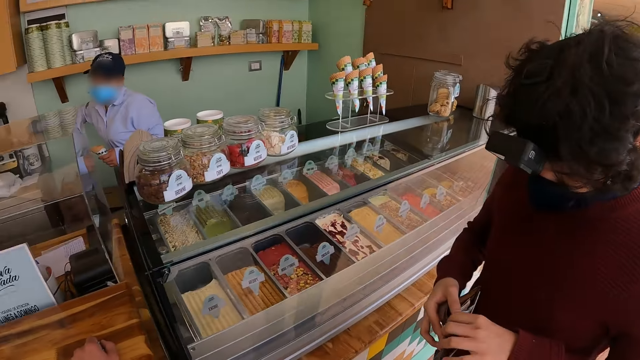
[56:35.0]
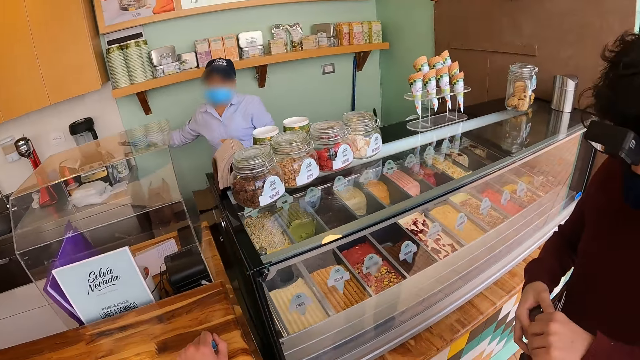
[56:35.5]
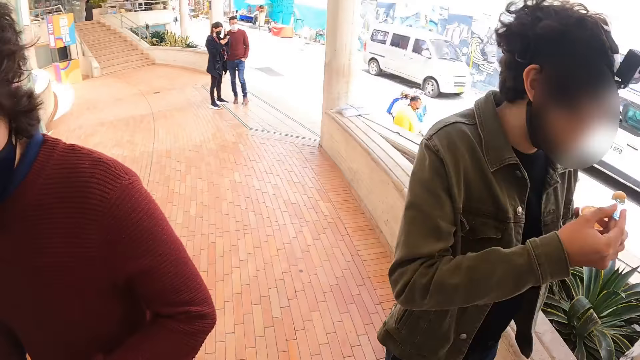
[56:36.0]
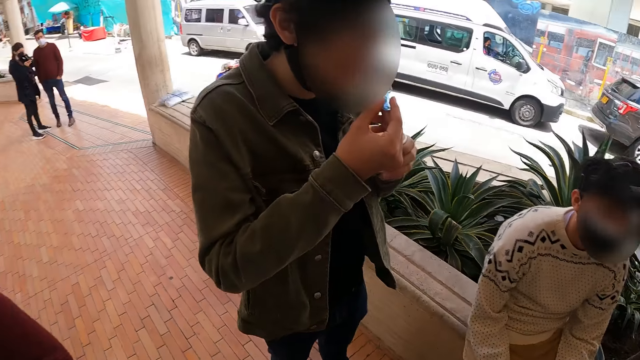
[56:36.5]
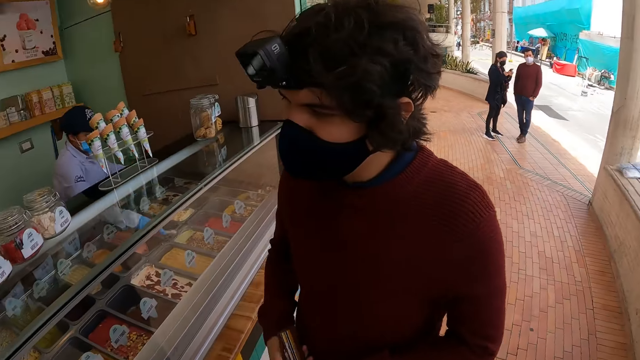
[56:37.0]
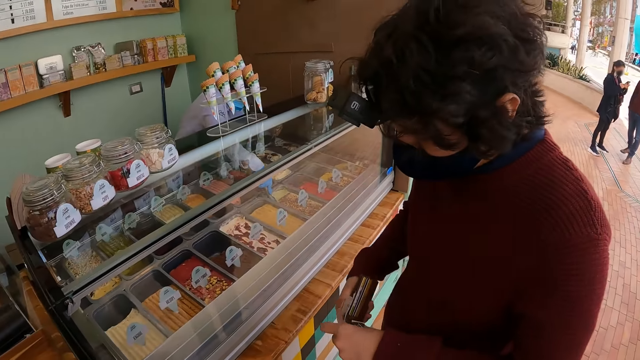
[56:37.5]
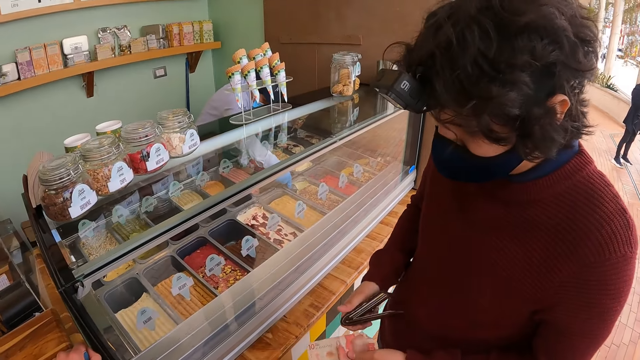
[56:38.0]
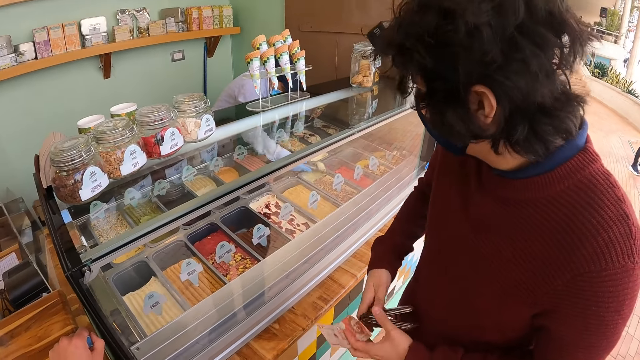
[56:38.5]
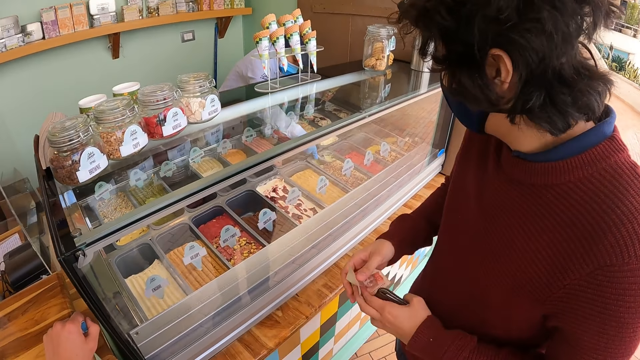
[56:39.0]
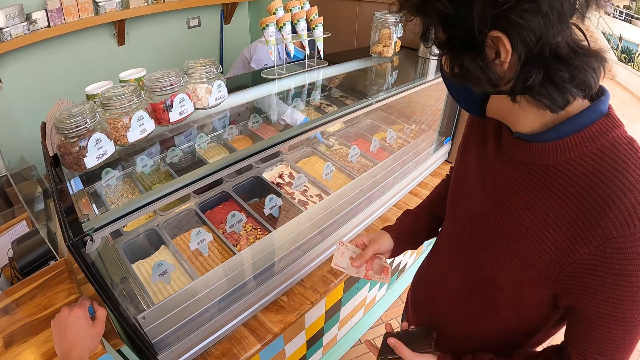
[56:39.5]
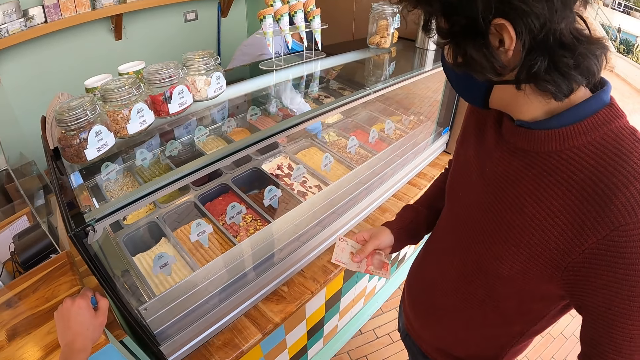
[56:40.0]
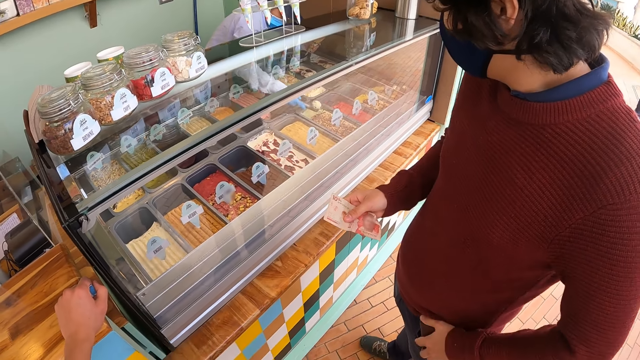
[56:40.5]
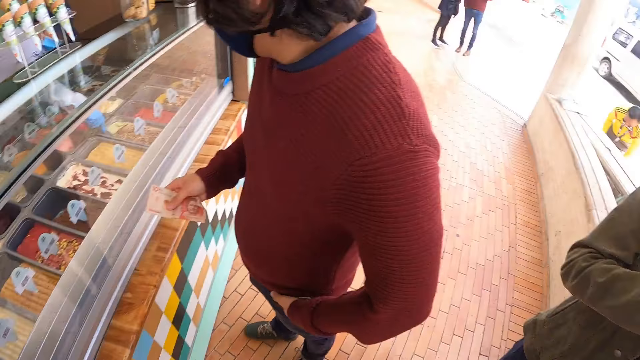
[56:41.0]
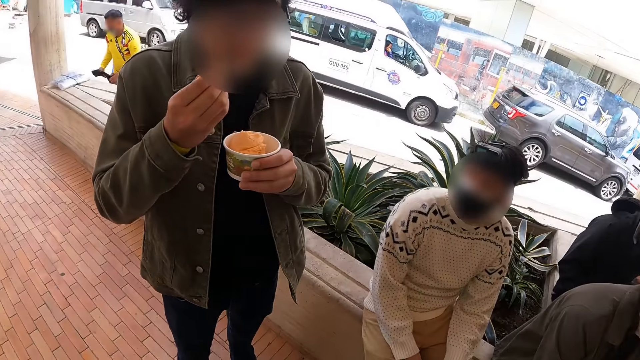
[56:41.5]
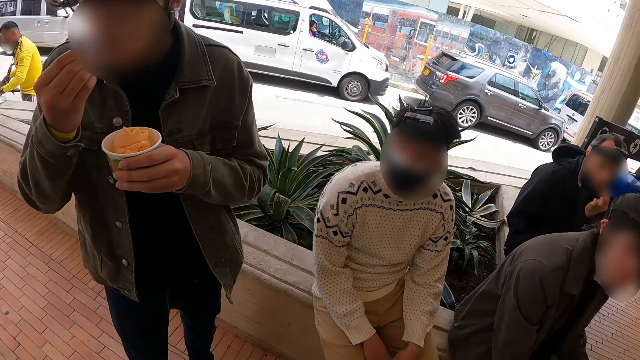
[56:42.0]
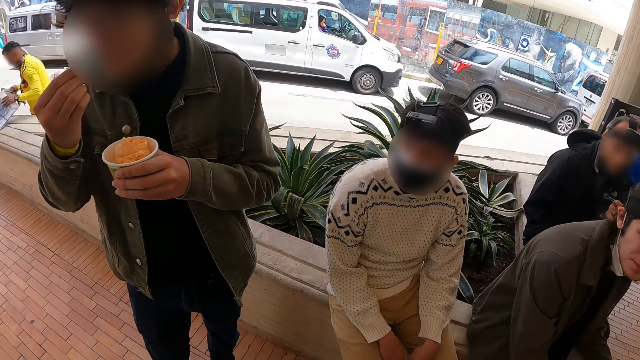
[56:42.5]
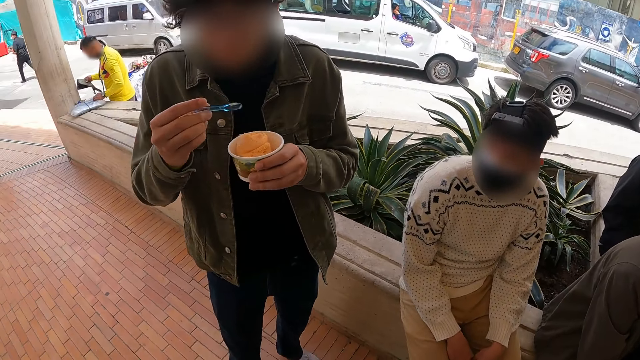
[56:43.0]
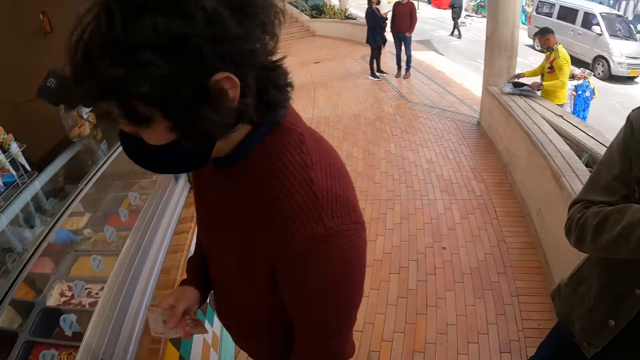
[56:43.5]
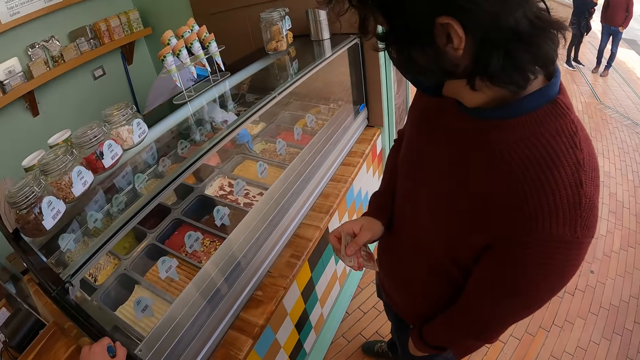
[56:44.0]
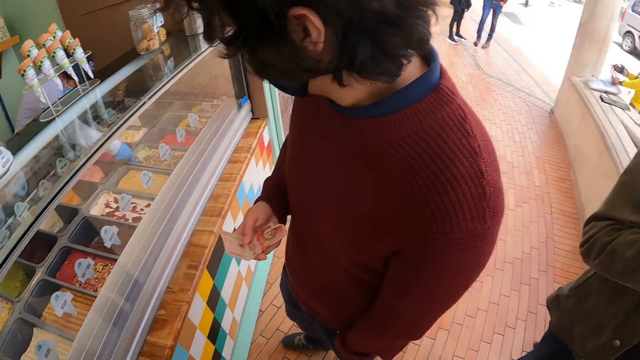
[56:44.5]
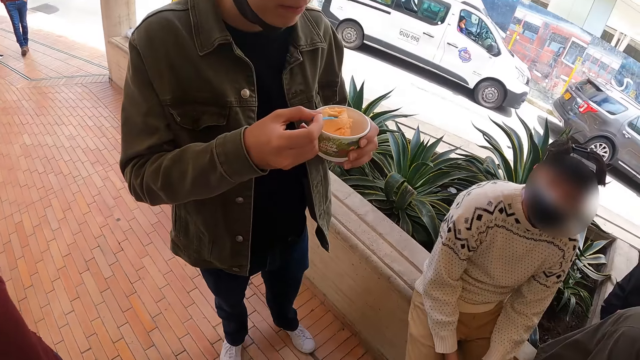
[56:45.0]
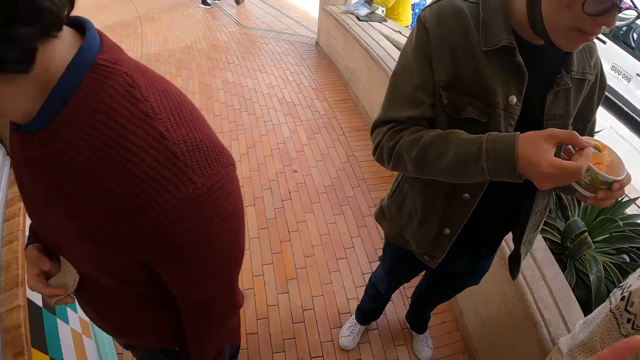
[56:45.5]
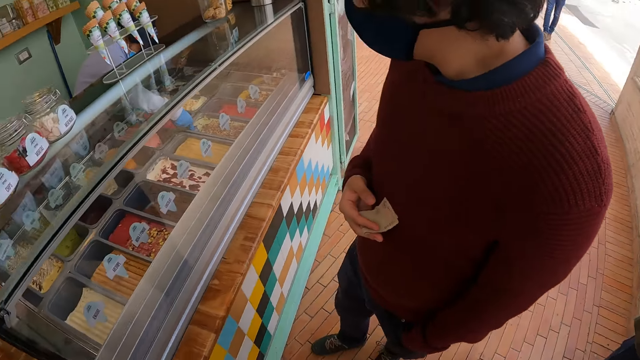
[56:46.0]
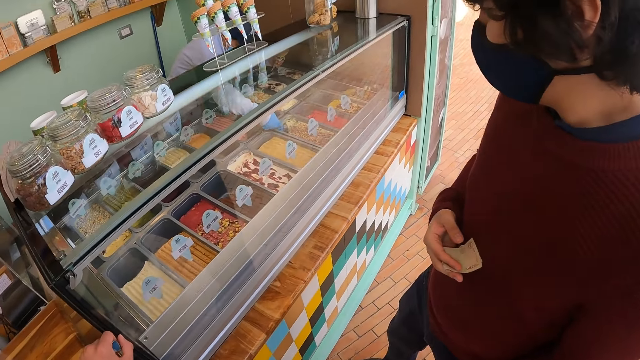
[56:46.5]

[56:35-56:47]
A man searches in a wallet. A shopkeeper serves ice cream. The man removes a note from the wallet, switches the note and the wallet in the hands, and pockets the wallet.

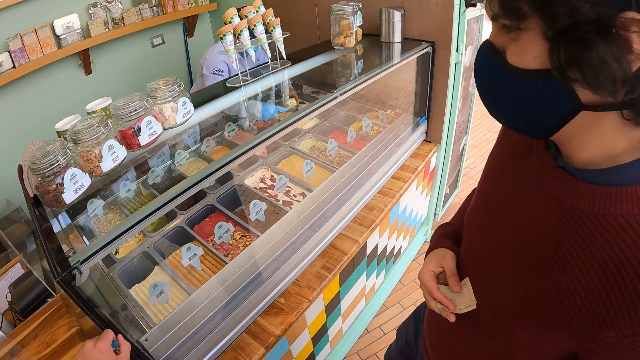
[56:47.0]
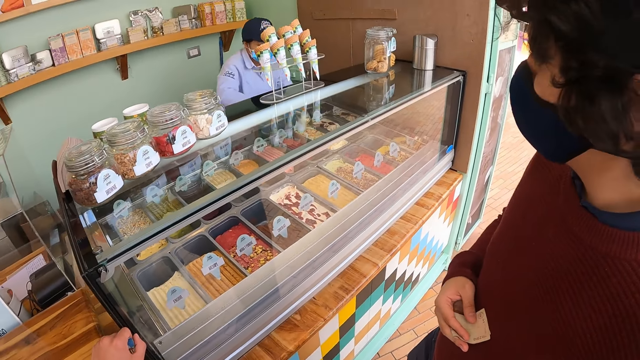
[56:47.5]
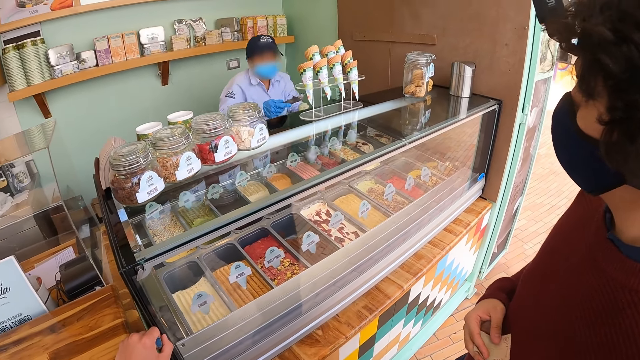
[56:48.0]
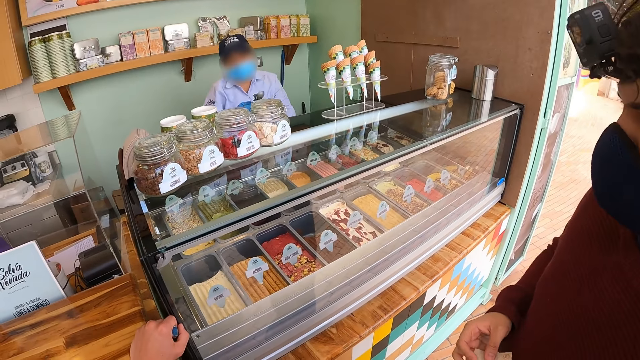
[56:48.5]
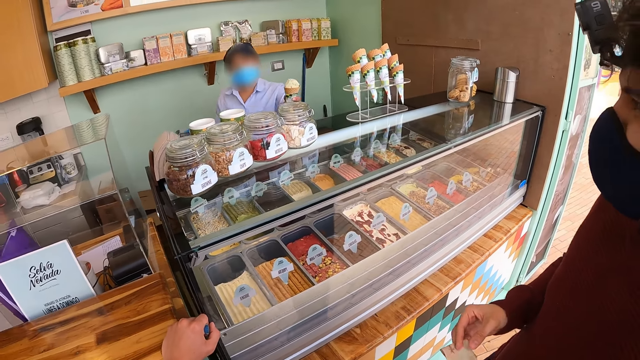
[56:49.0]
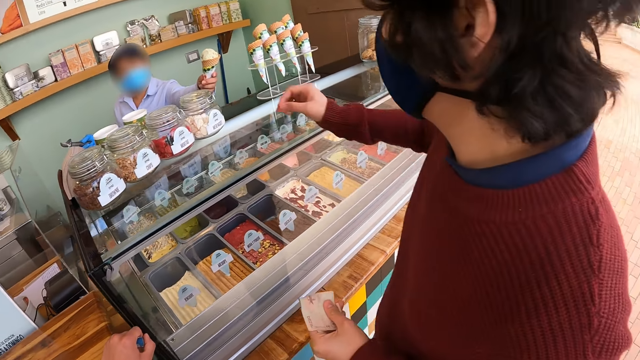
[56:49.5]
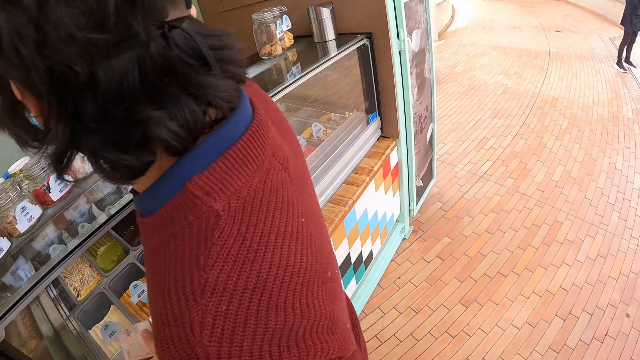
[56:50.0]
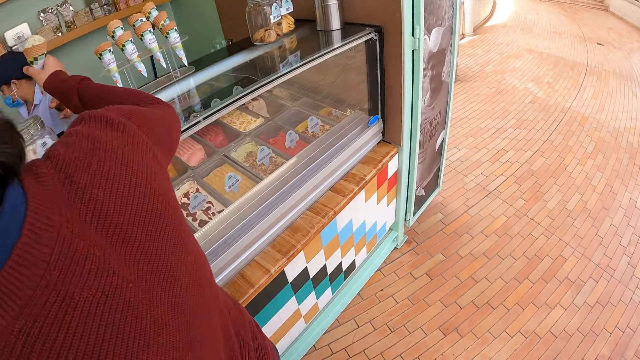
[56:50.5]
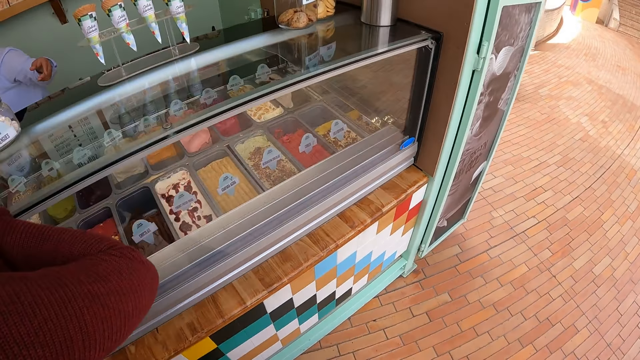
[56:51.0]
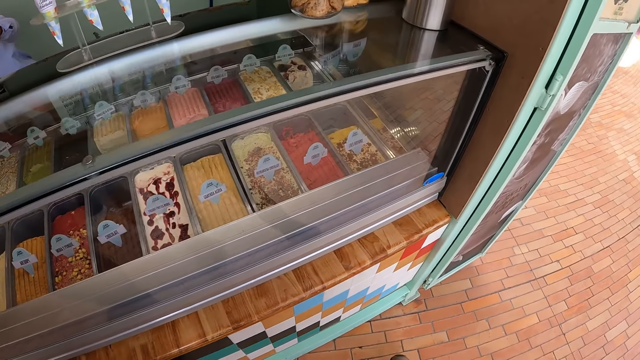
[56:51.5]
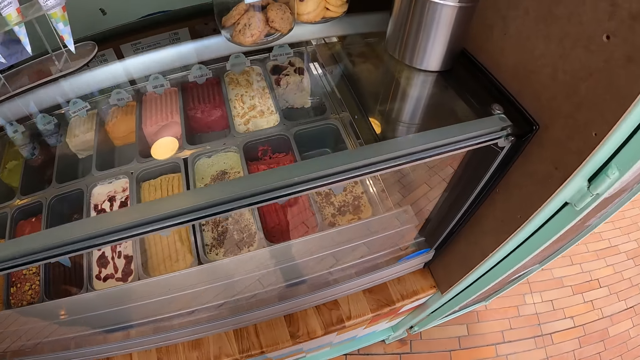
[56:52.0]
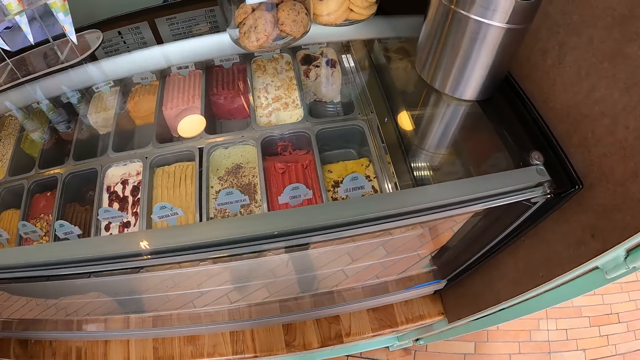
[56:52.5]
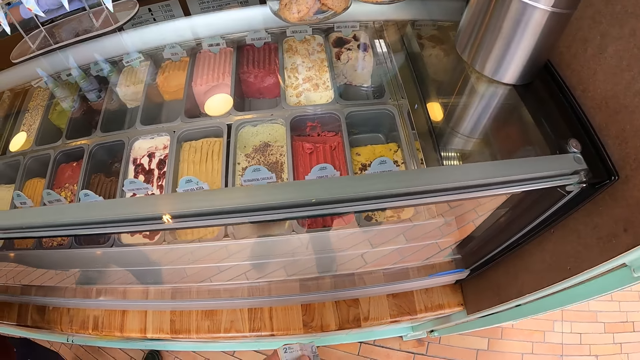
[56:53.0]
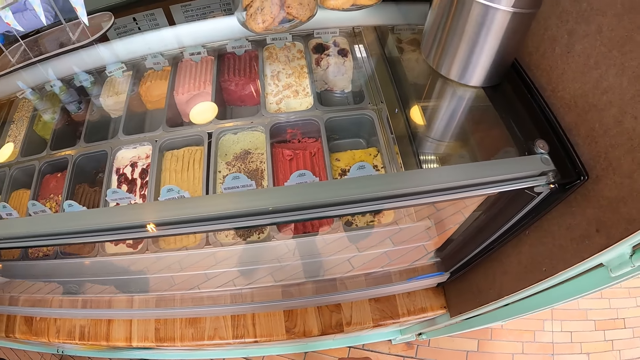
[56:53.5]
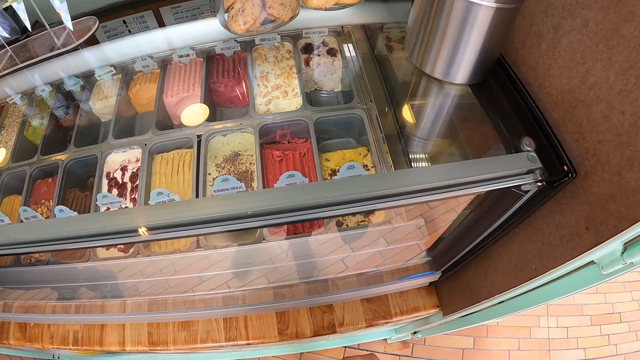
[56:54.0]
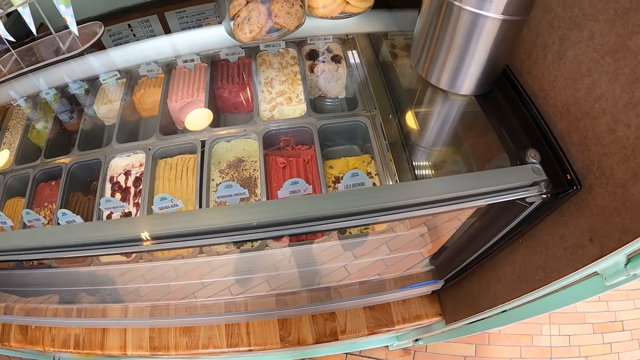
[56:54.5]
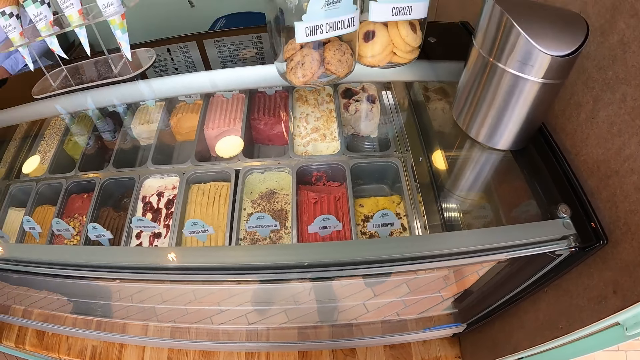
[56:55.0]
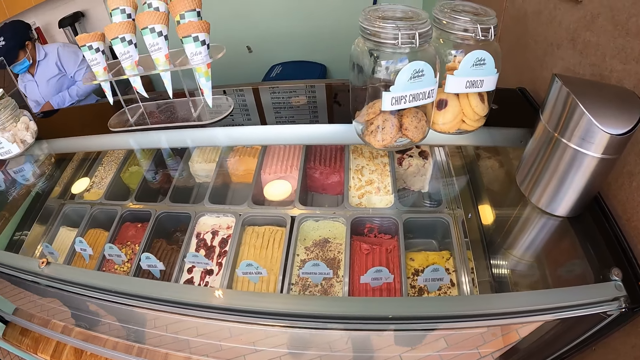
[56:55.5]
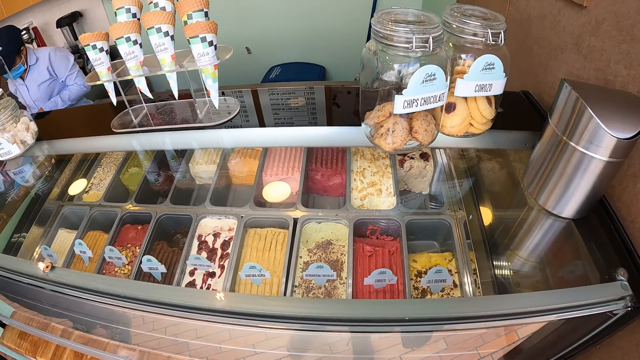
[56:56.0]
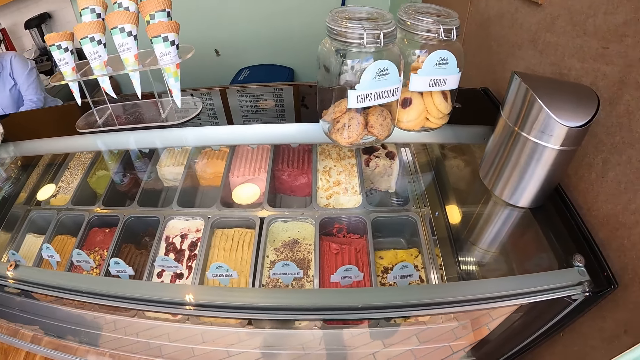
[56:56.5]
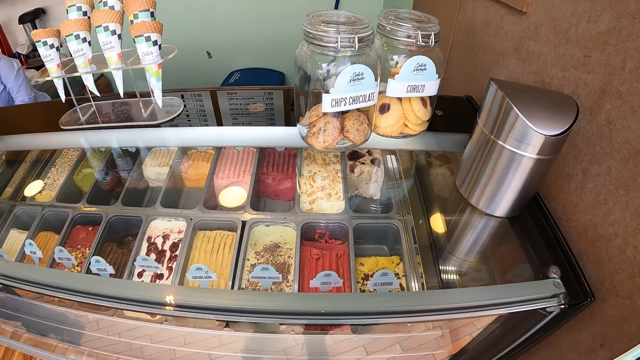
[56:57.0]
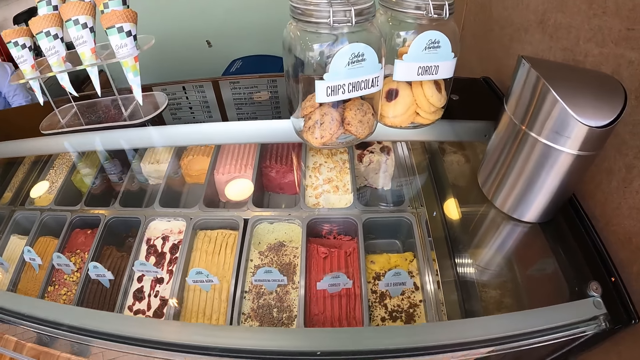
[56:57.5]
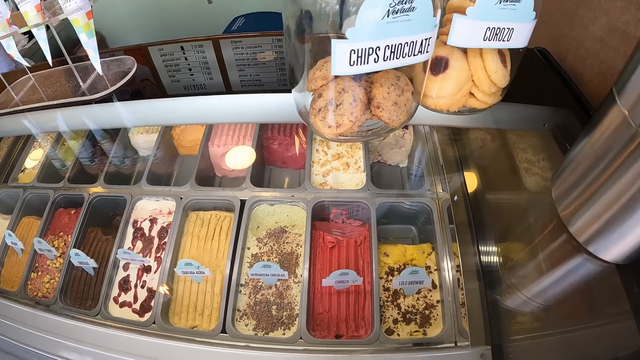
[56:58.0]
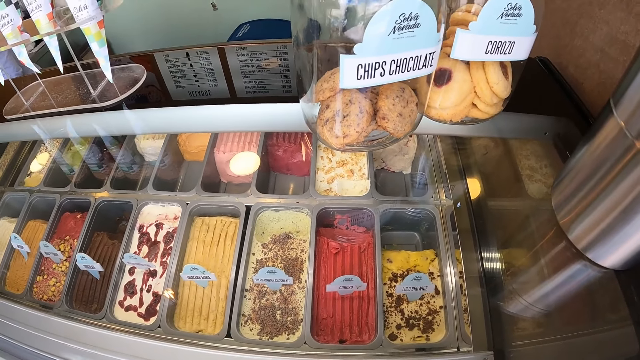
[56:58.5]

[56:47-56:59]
A shopkeeper lifts ice cream. The camera wearer walks behind a man. The man receives the ice cream from the shopkeeper. The camera wearer views ice cream in the ice cream display counter.
